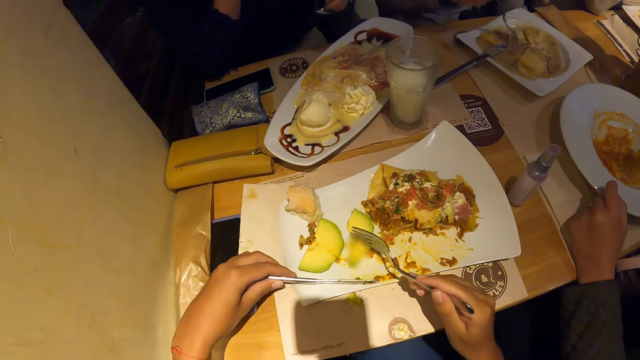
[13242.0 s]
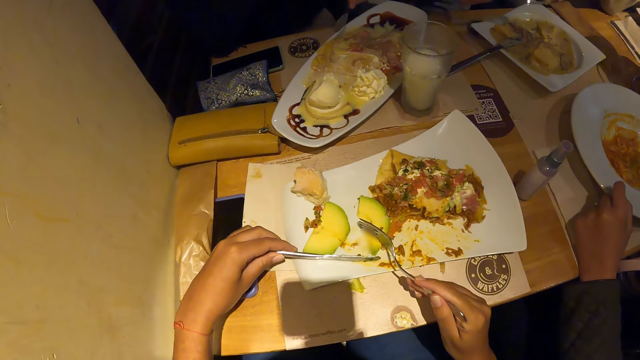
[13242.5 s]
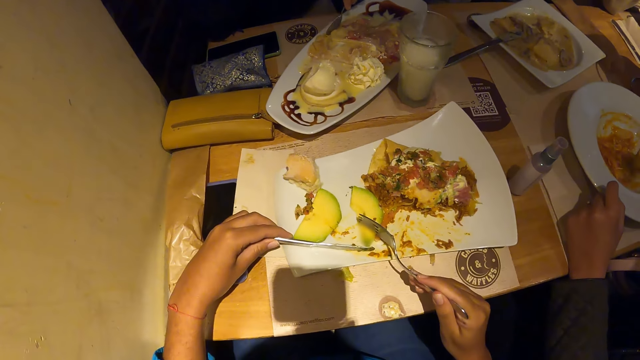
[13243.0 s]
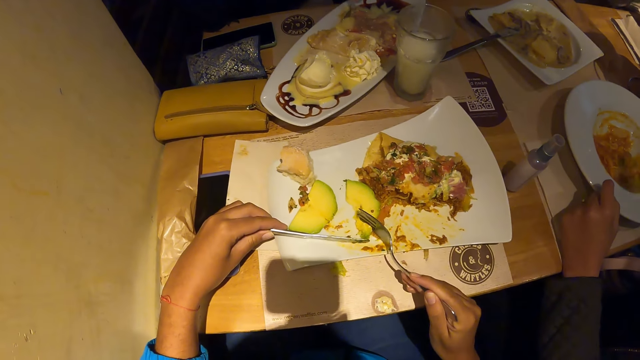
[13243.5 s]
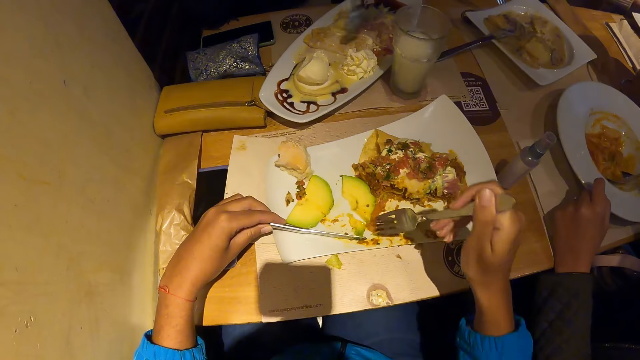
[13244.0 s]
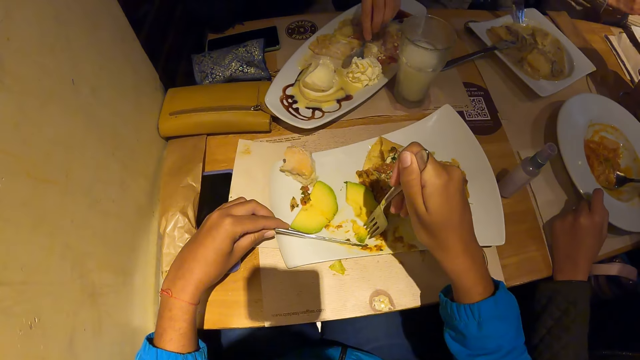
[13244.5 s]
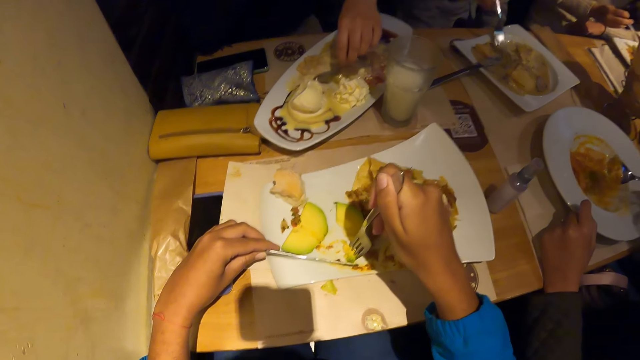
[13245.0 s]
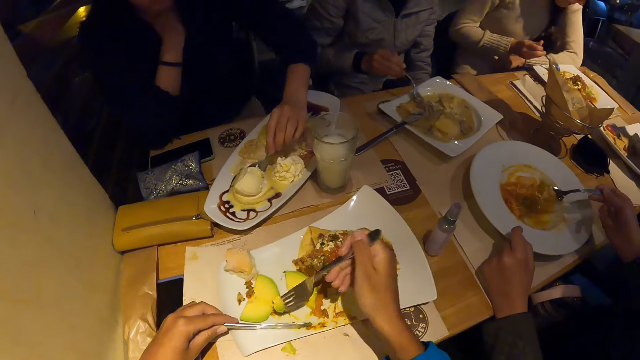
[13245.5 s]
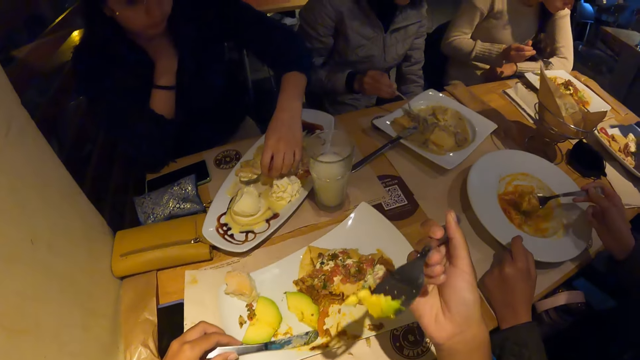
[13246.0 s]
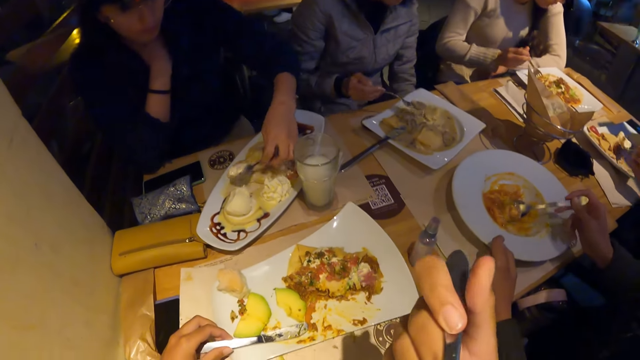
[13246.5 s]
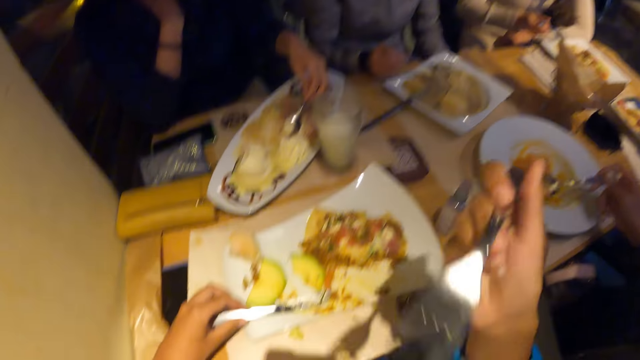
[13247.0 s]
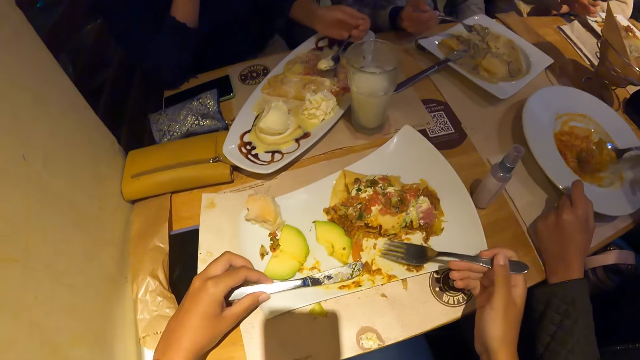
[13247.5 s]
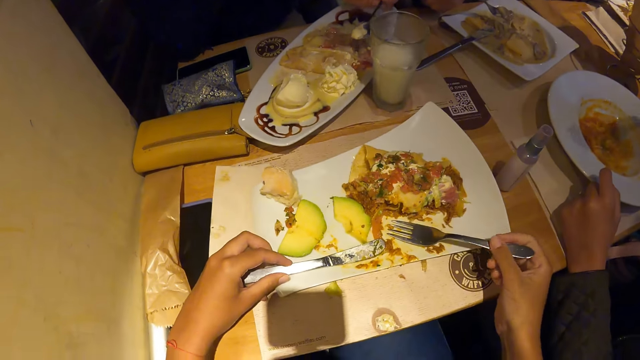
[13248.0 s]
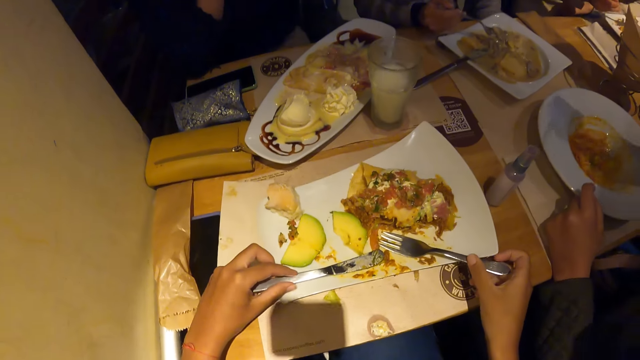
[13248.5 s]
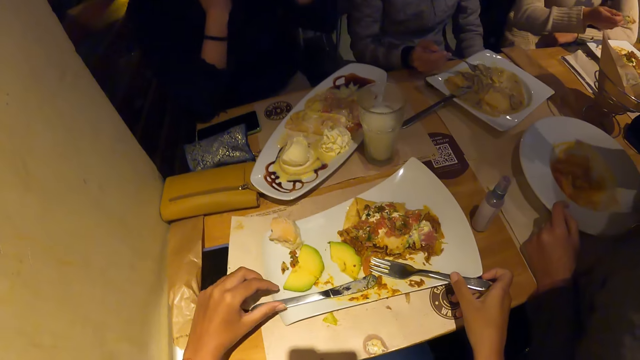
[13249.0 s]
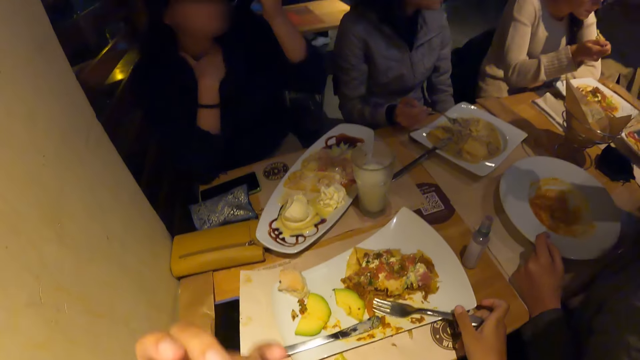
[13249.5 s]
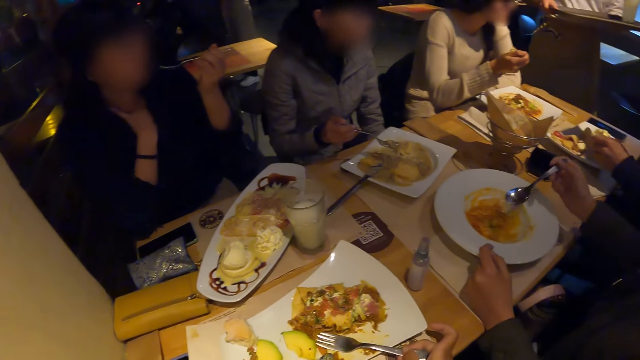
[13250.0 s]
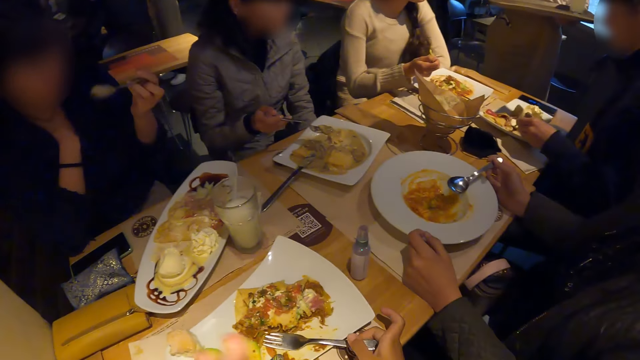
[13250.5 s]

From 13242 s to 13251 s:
The camera wearer moves the knife and moves the fork. He cuts a piece of avocado from the plate of waffles on the table with the cutlery in both hands. A woman scoops waffles from the tray of waffles on the table with the spoon in her left hand. A man scoops carrot soup from the plate of carrot soup on the table with the spoon in his right hand. The camera wearer forks the avocado. He eats the piece of avocado from the plate of waffles on the table with the cutlery in both hands. Another woman scoops chicken soup from the plate of chicken soup with the fork in her right hand. The camera wearer eats the pear on the fork in his right hand. He lifts his hand. A third woman eats waffles from the plate of waffles on the table with the spoon in her left hand.

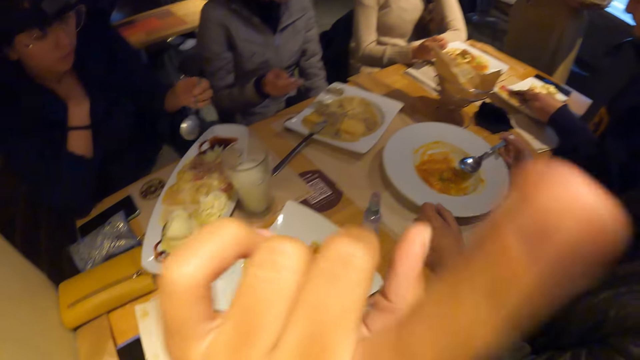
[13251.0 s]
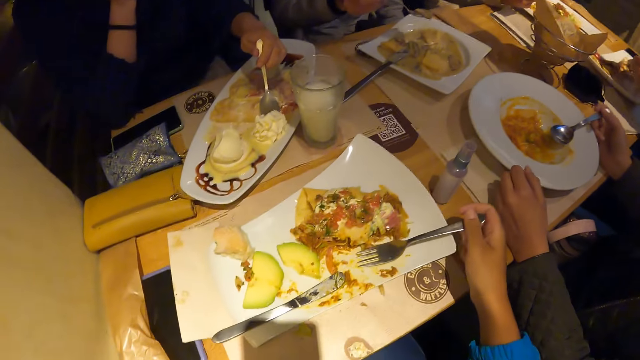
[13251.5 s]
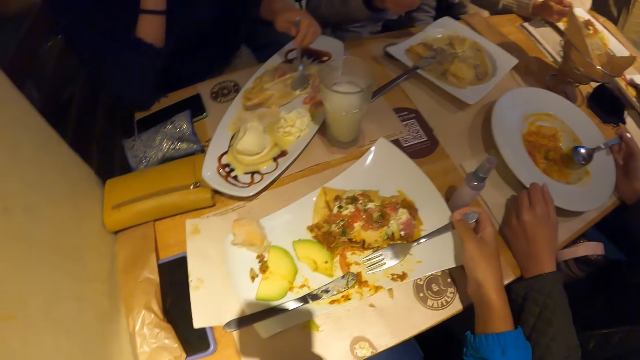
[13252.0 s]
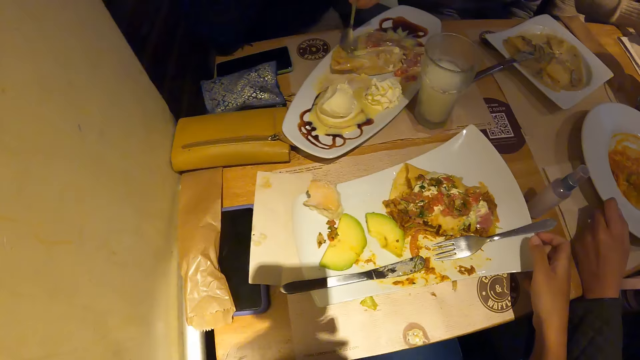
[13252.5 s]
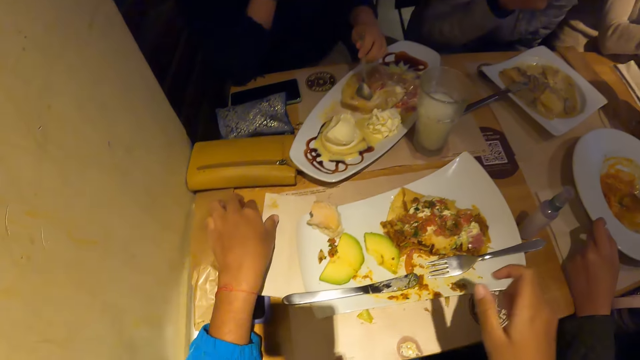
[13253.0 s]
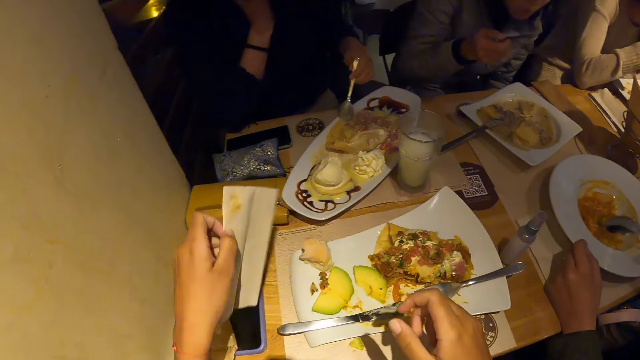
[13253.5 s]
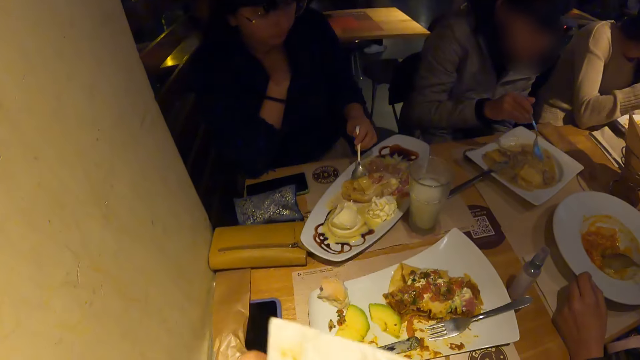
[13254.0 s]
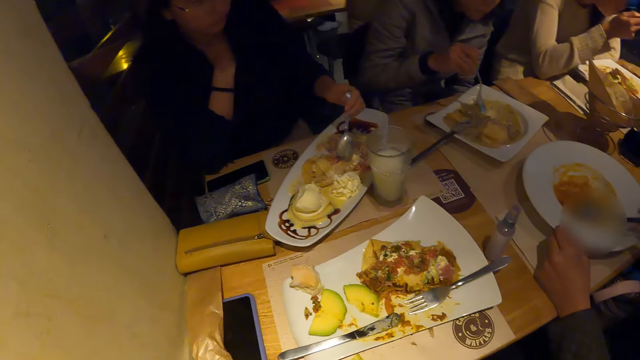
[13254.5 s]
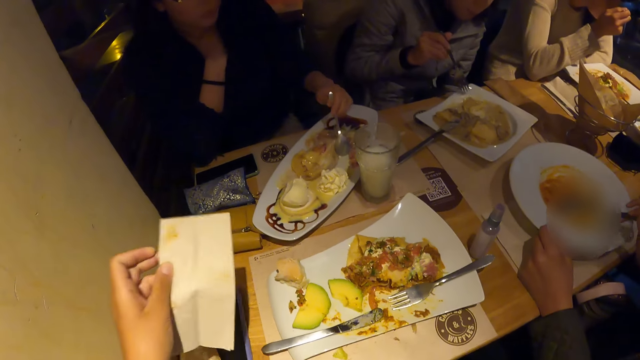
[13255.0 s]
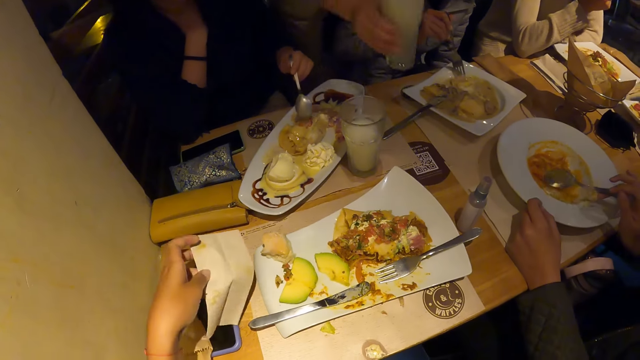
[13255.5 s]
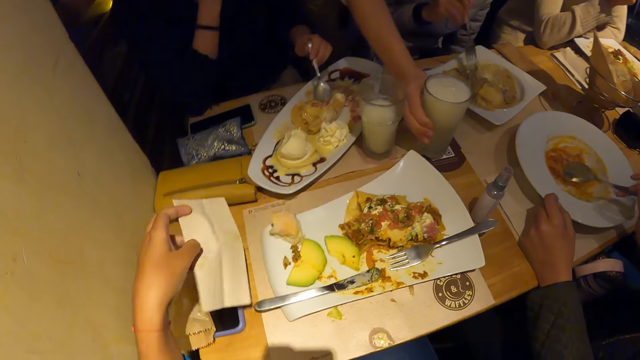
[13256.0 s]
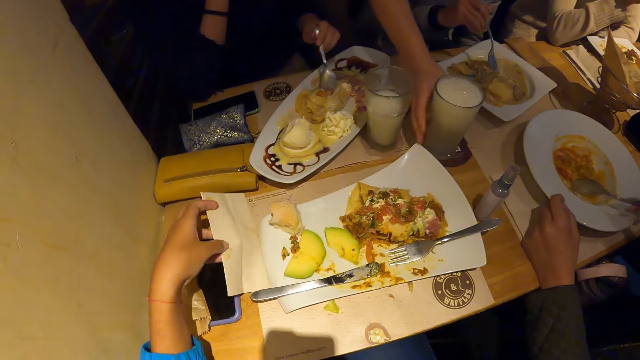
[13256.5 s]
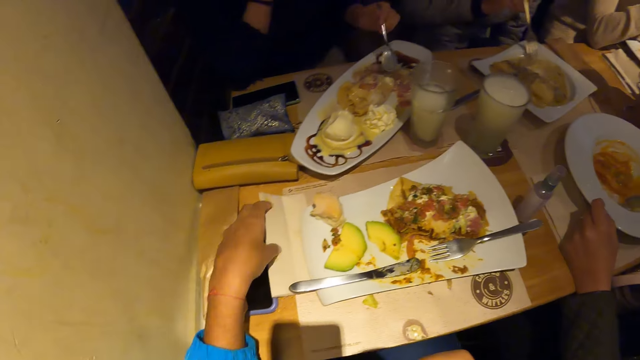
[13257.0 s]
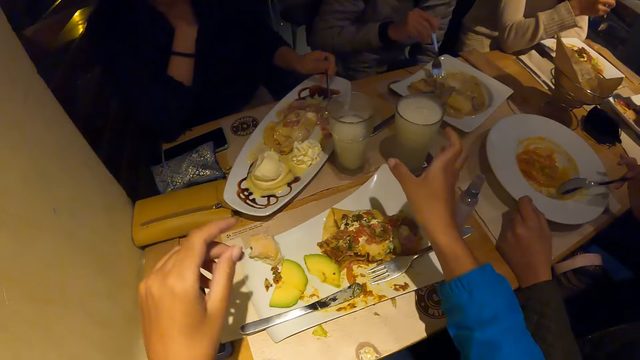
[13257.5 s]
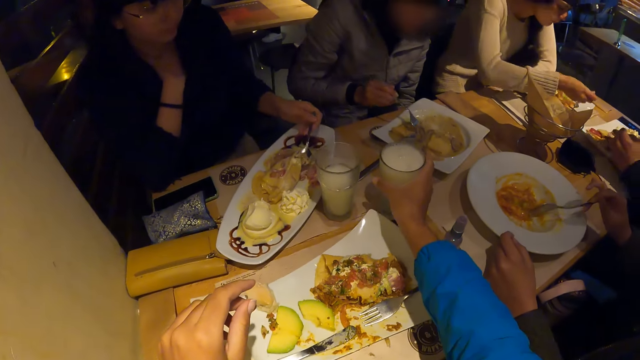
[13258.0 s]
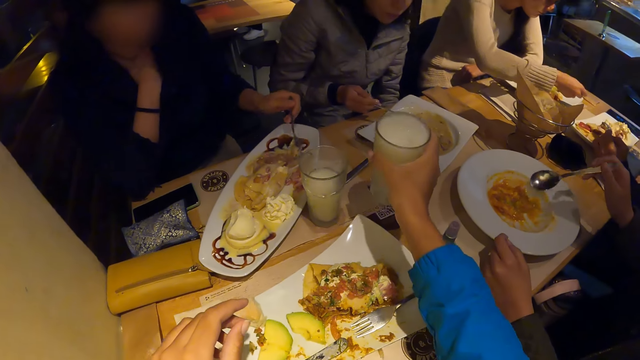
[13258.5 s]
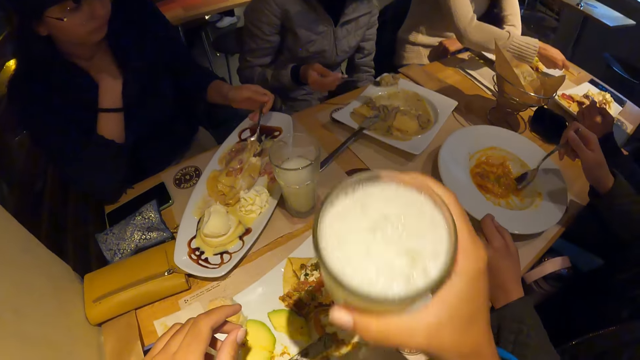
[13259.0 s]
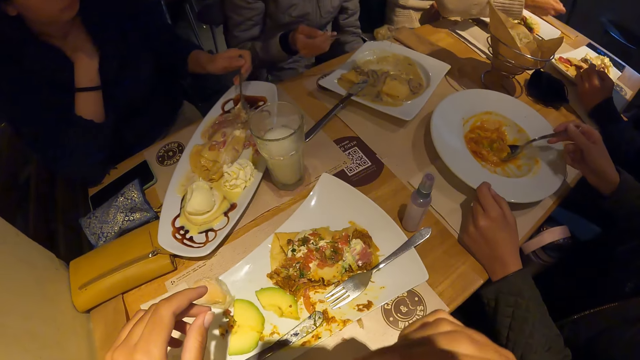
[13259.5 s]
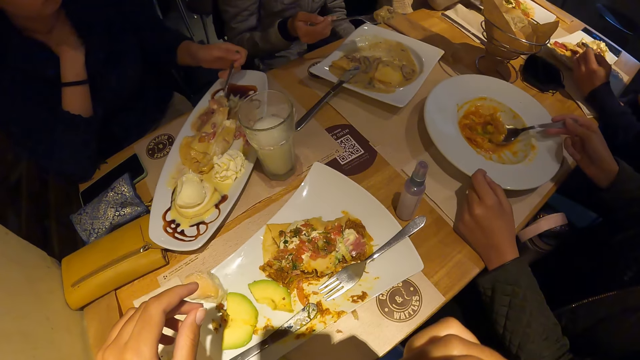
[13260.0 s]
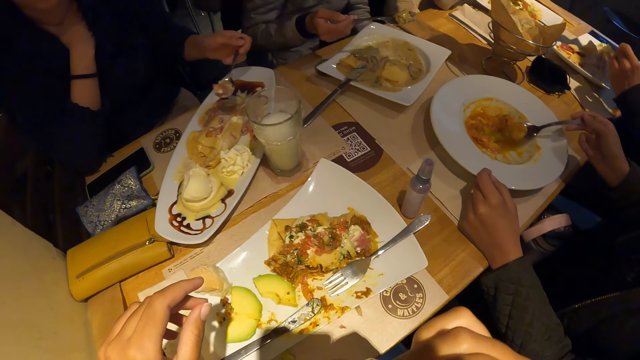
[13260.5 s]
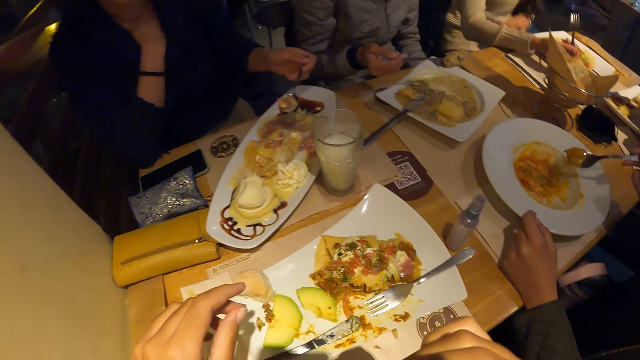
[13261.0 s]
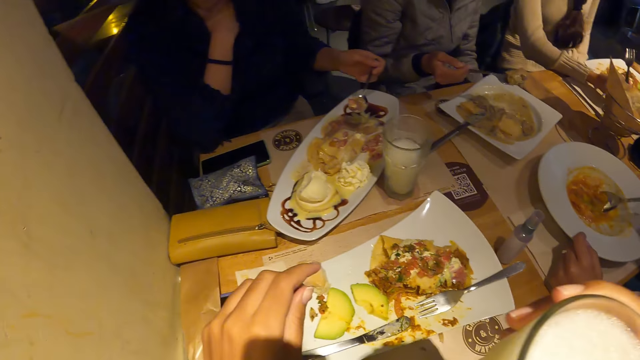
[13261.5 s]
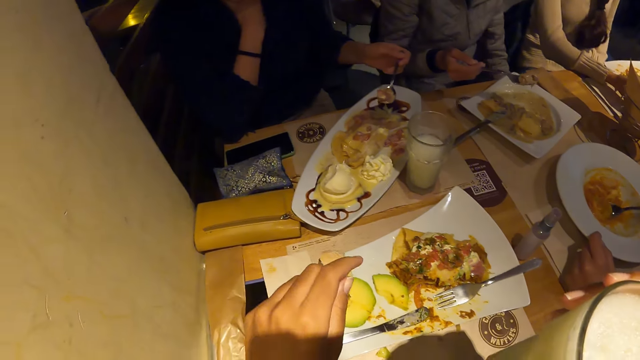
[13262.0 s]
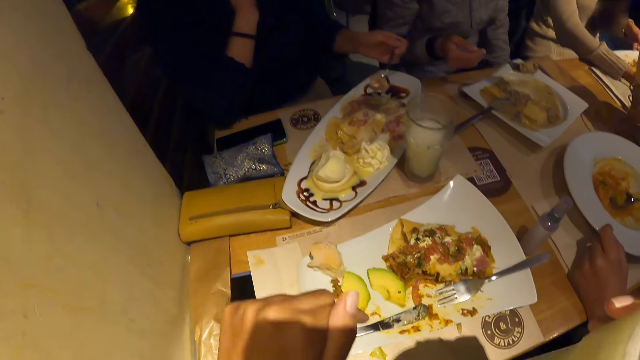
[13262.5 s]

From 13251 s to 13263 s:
The camera wearer looks around the room. He raises his left hand. He holds the fork. He drops the fork on the plate of waffles on the table with his right hand. A woman eats chicken soup from the plate of chicken soup with the fork in her right hand. The camera wearer picks a tissue or serviette on the table with his left hand. He uses the serviette. The woman scoops chicken soup from the plate of chicken soup with the fork in her right hand. Another woman puts a cup of milk on the table with her right hand. The camera wearer puts the tissue on the table with his left hand. He picks the cup of milk on the table with his right hand. A third woman scoops waffles from the plate of waffles on the table with the spoon in her right hand. The camera wearer drinks the cup of milk from the table with his right hand. A fourth woman scoops carrot soup from the plate of carrot soup on the table with the spoon in her right hand.
